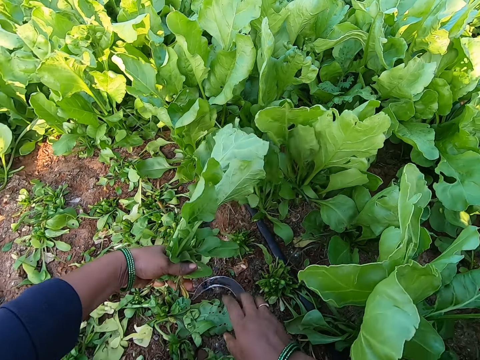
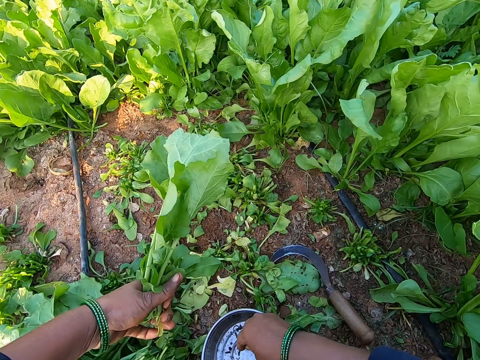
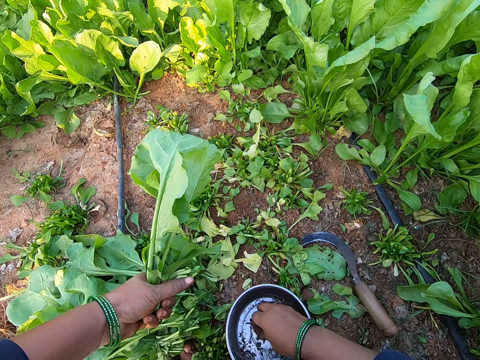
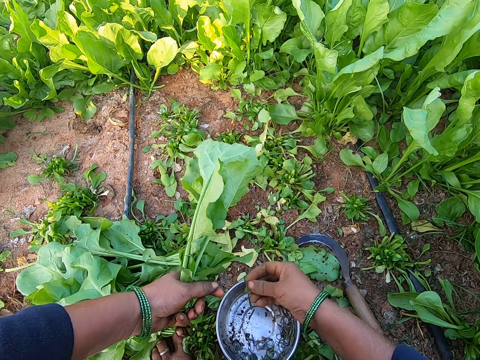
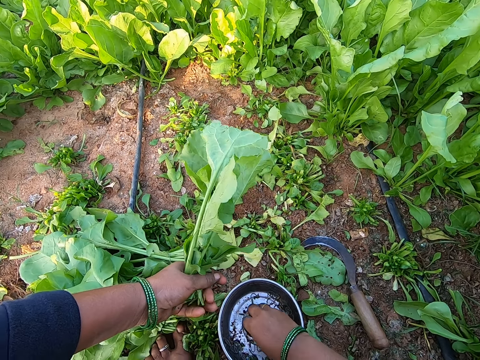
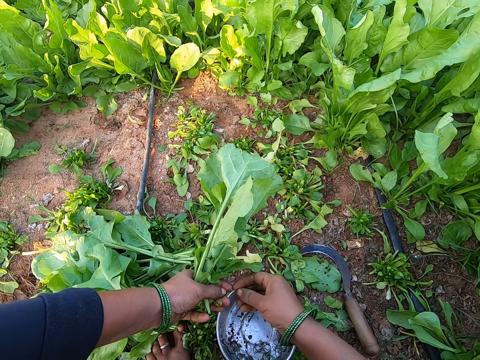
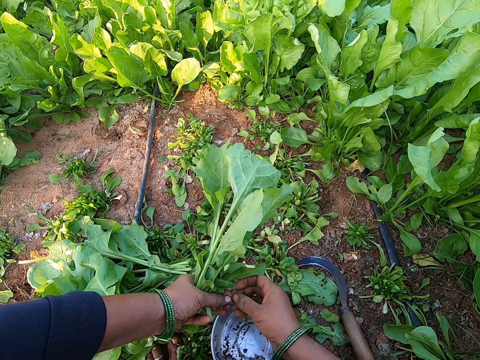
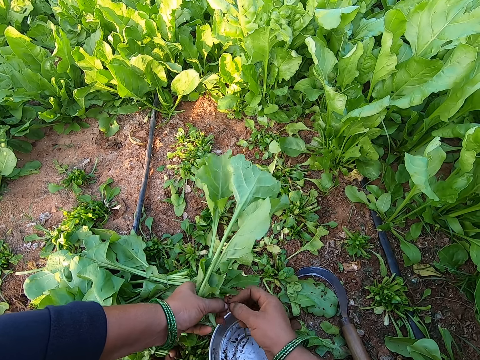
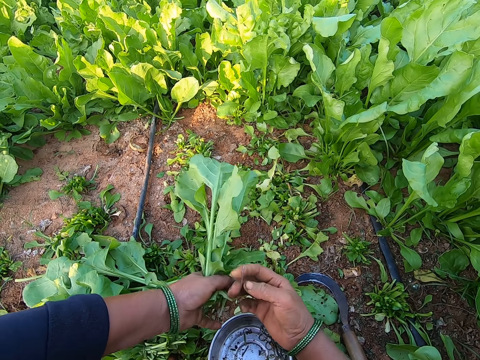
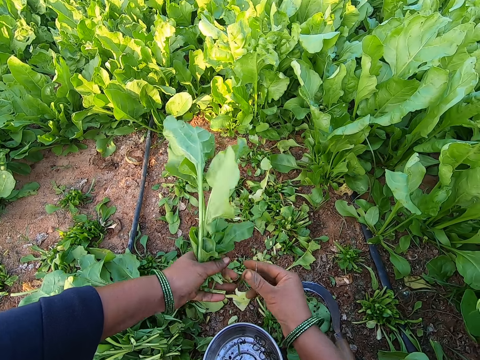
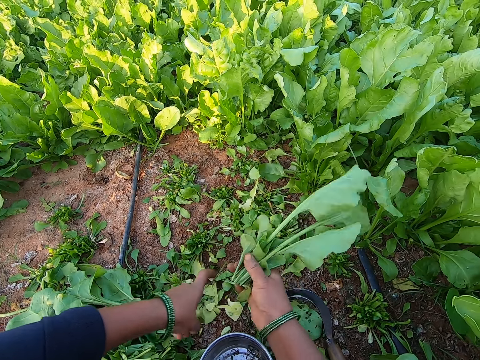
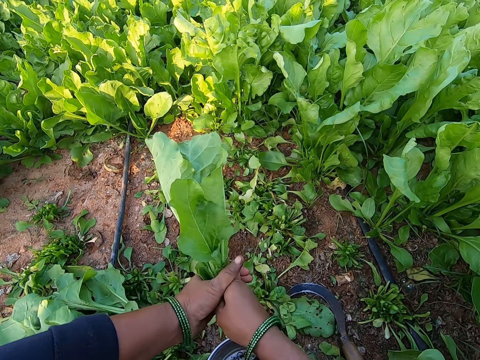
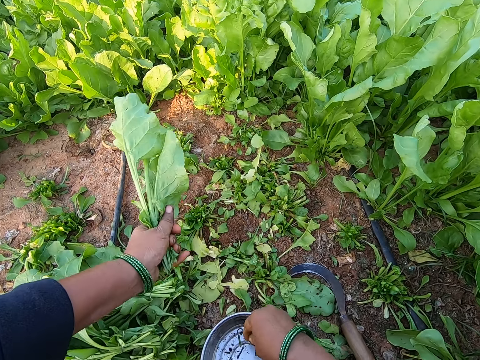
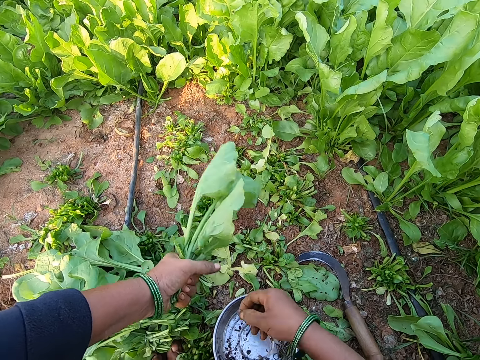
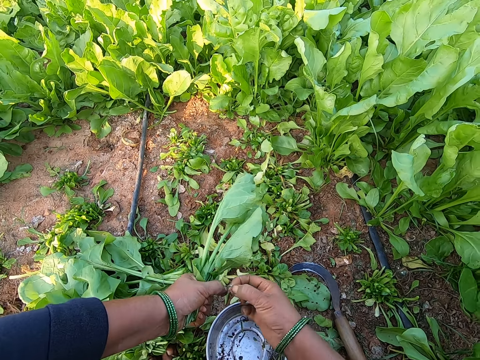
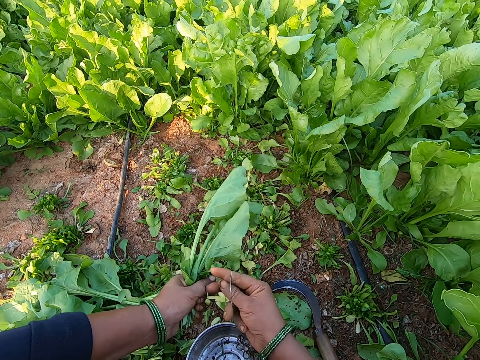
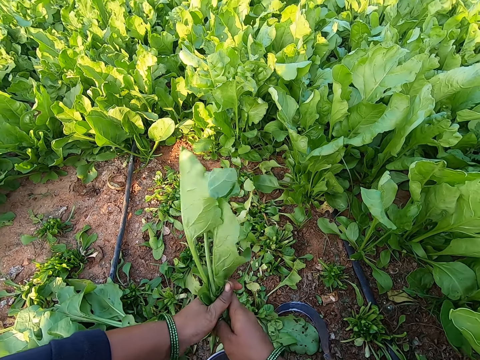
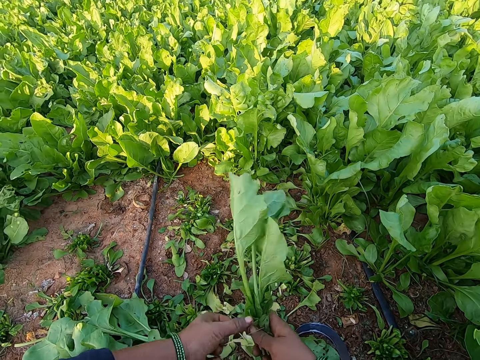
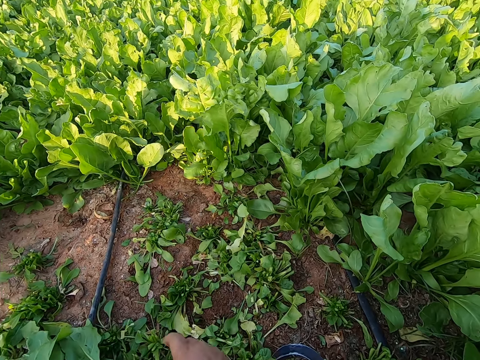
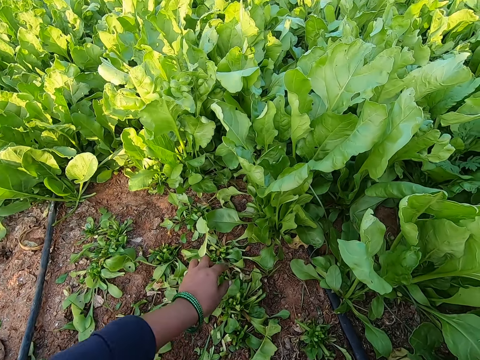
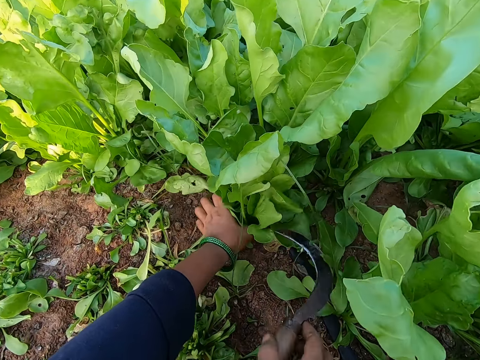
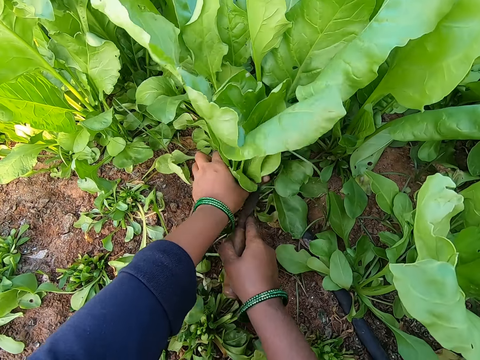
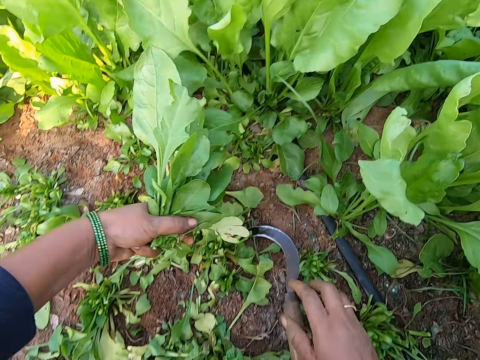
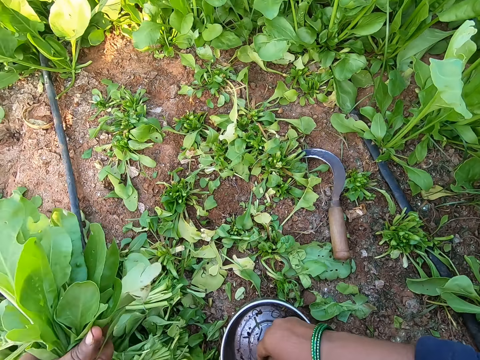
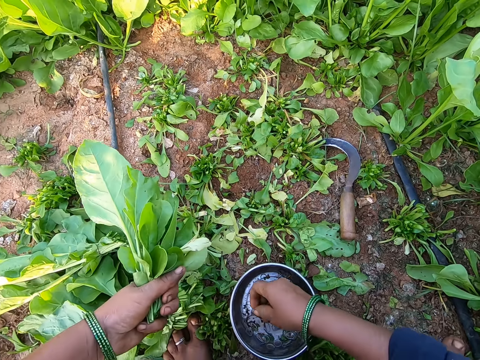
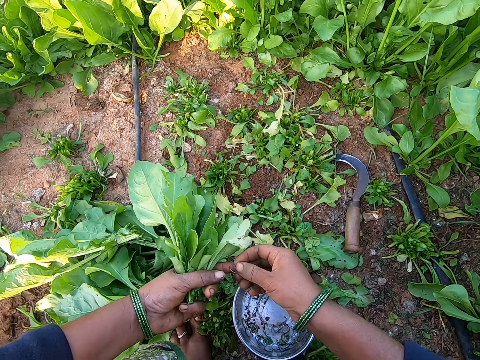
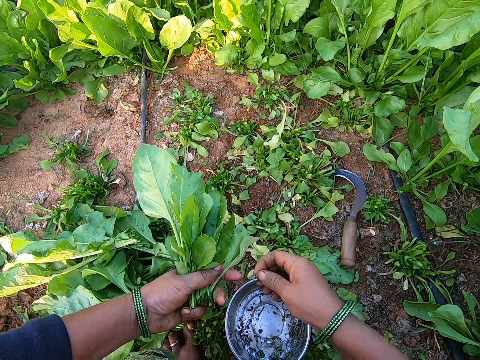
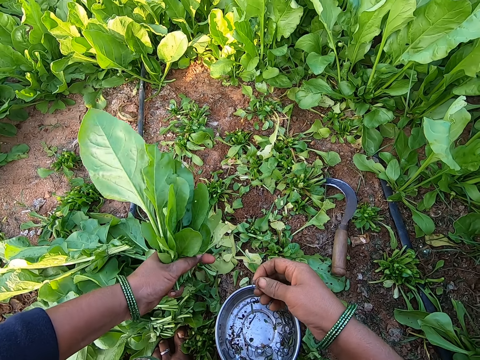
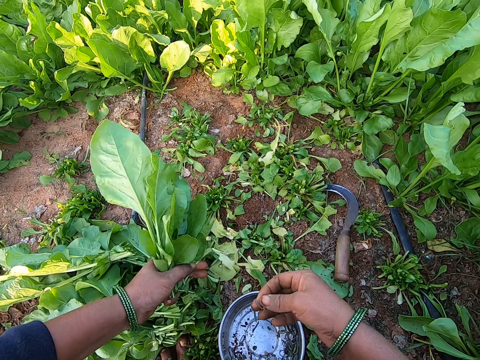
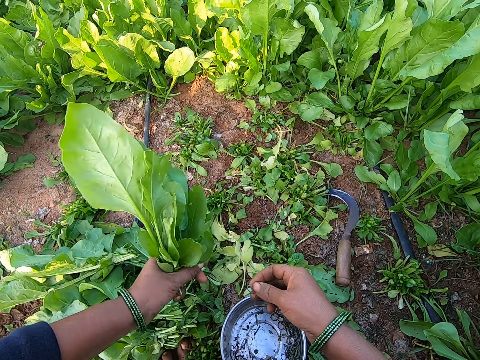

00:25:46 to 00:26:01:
The camera wearer drops the pruning knife in her right hand on the ground. She picks up a rubber band from the plate with her right hand. She expands the rubber band. She bonds the spinach leaves with the rubber band in her right hand. She passes the spinach leaves in her right hand to her left hand. She picks up a rubber band from the plate with her right hand. She bonds the spinach leaves with the rubber band in her right hand. She drops the spinach leaves in her left hand on the ground. She picks up the pruning knife from the ground with her right hand. She moves both hands. She holds some spinach leaves with her left hand. She cuts the spinach leaves with the pruning knife in her right hand. She drops the pruning knife in her right hand on the ground. She picks up a rubber band from the plate with her right hand. She lifts the rubber band. She removes some weed plants from the spinach leaves in her left hand. She looks at the spinach.

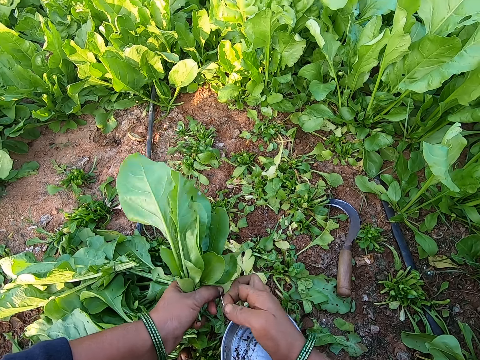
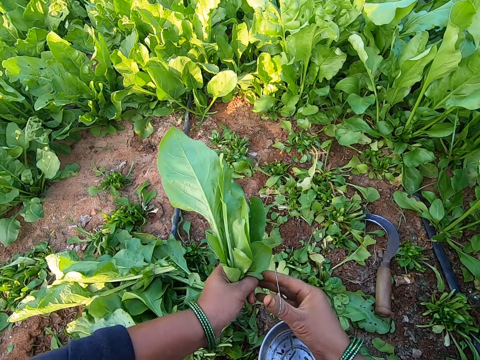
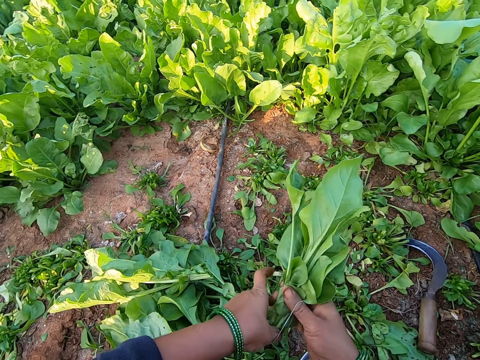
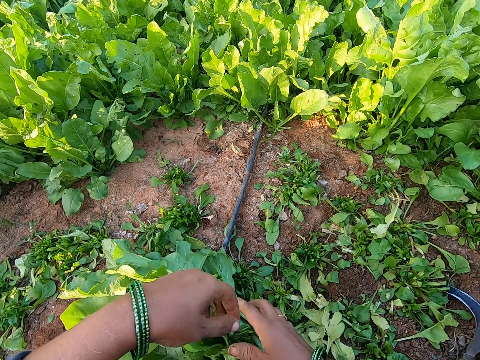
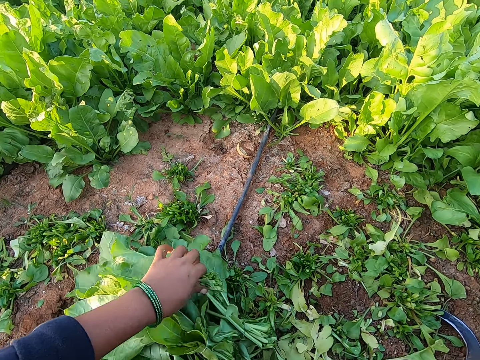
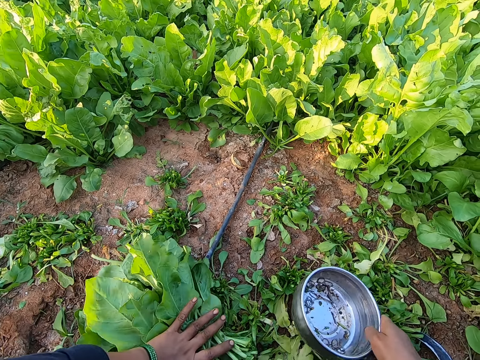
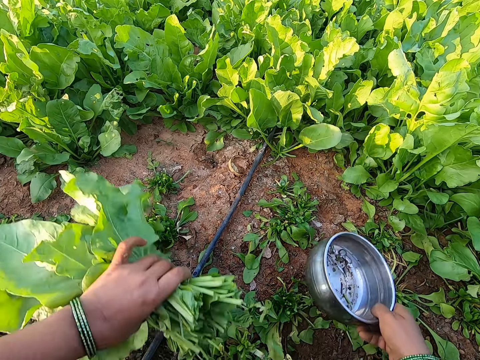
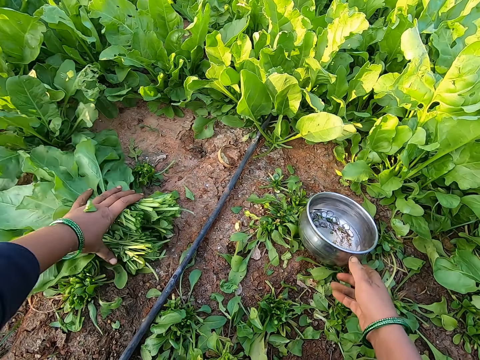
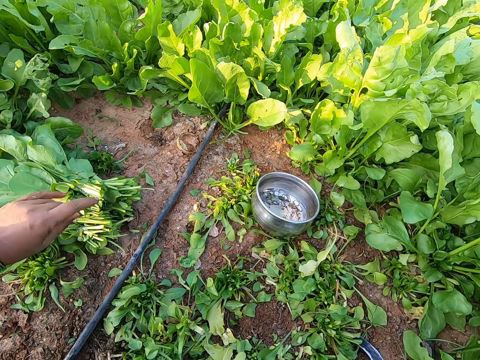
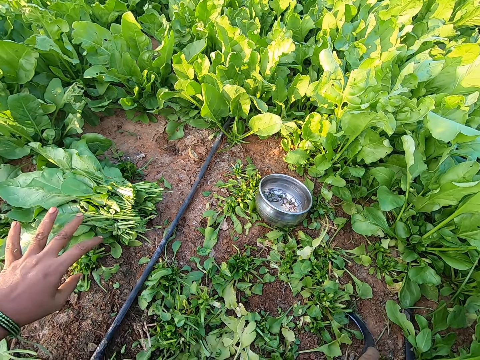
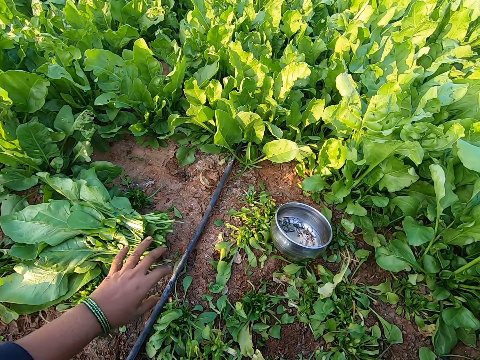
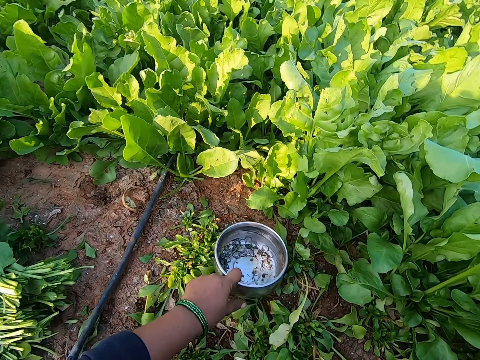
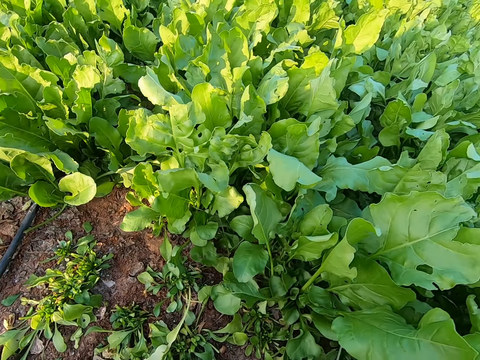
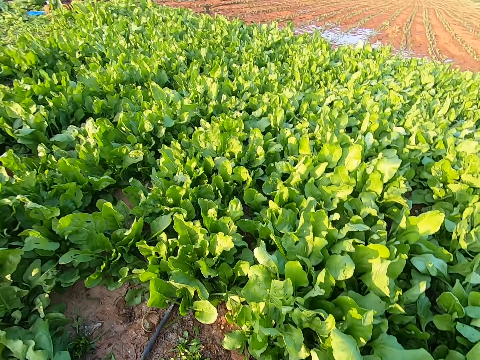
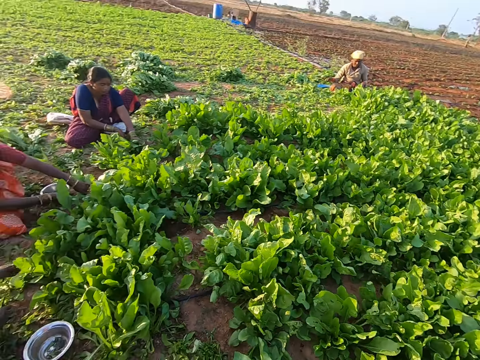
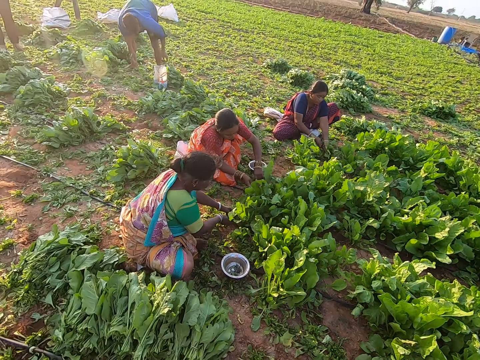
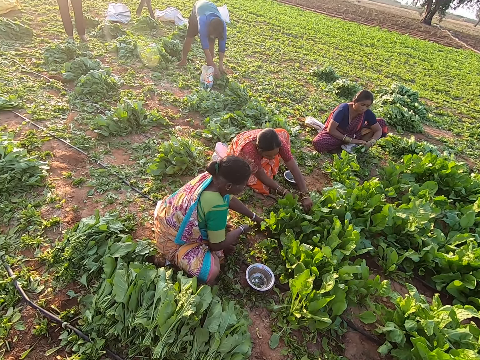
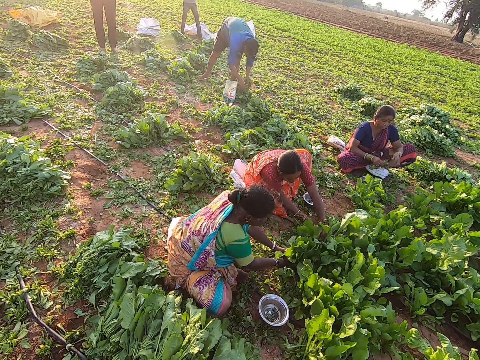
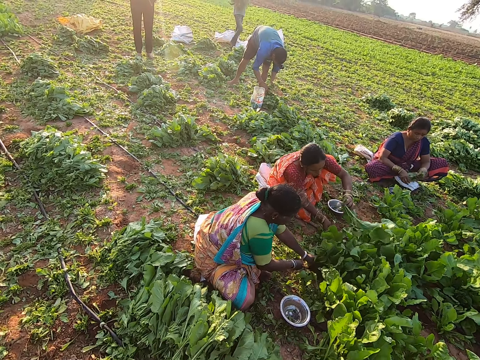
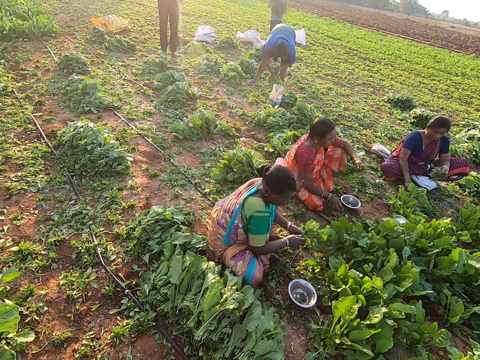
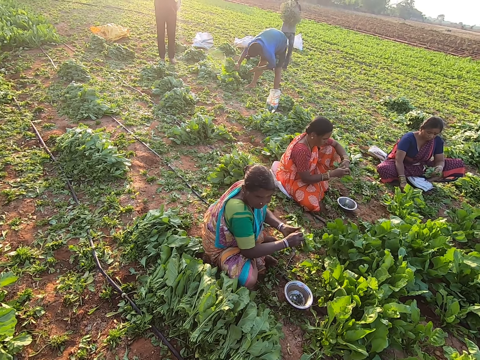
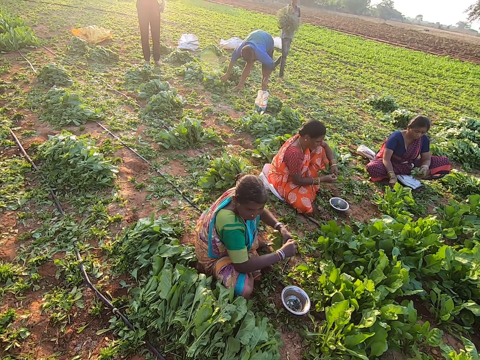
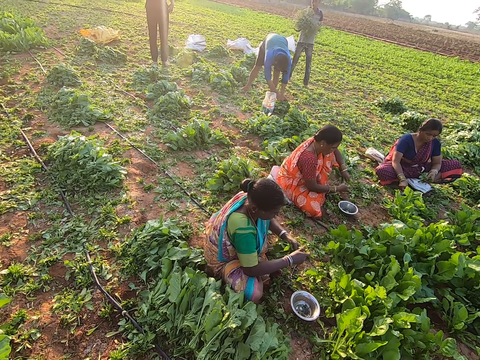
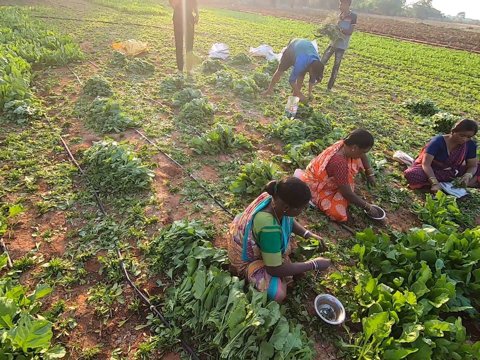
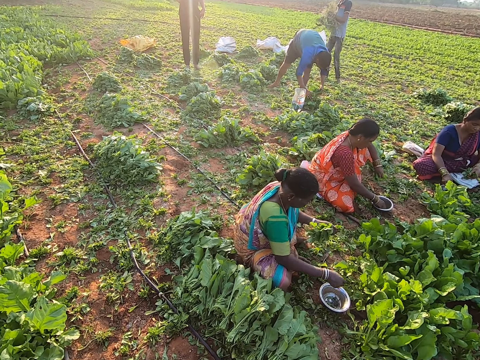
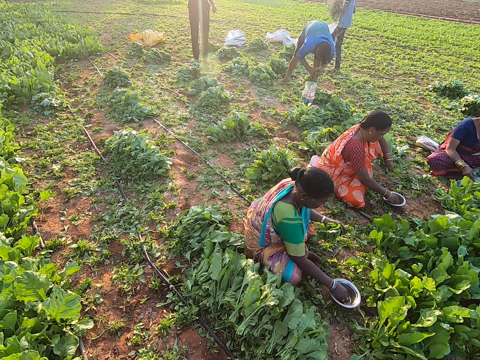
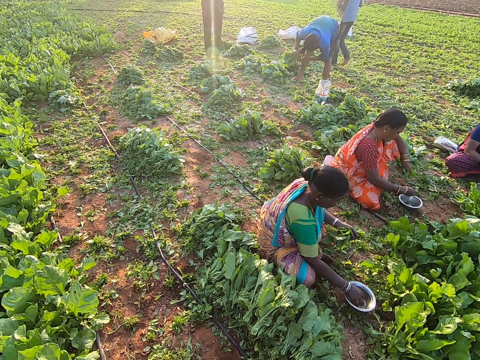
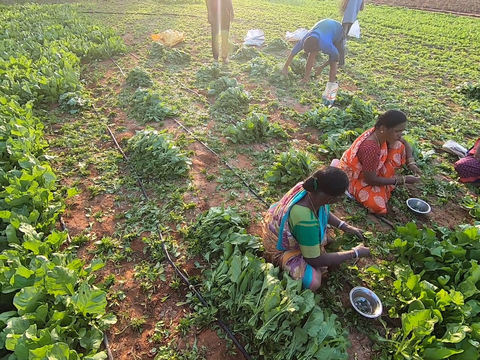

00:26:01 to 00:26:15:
The camera wearer expands the rubber band. She bonds the spinach leaves with the rubber band in her right hand. She drops the spinach leaves in her right hand on the ground. She adjusts the spinach leaves on the ground with her left hand. She moves the spinach leaves on the ground with her left hand. She moves the plate on the ground with her right hand. She lifts the bowl. She drops the spinach. She pulls back her hands. She picks up the pruning knife from the ground with her right hand. She moves both hands. She moves the plate on the ground with her left hand. She looks around. A woman cuts some spinach leaves with the pruning knife. Another woman cuts some spinach leaves with the pruning knife. The first woman picks up a rubber band from the plate with her right hand. The other woman picks up a rubber band from the plate with her right hand.
